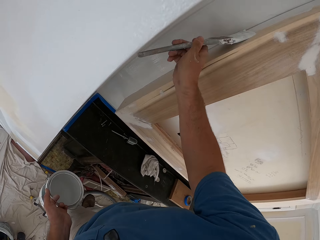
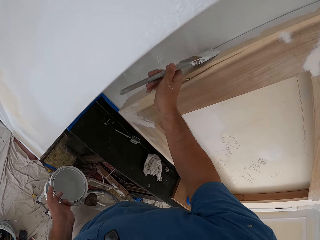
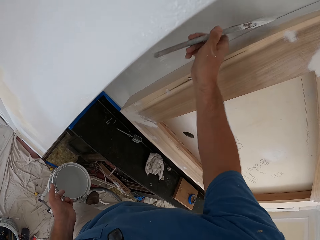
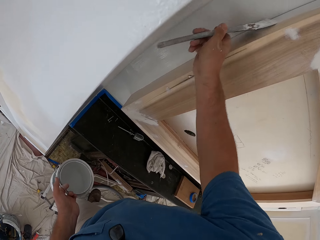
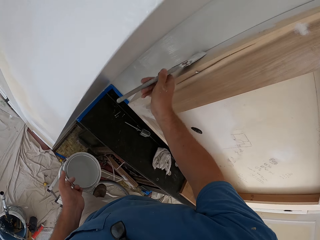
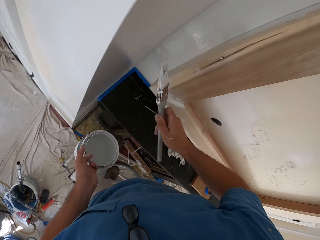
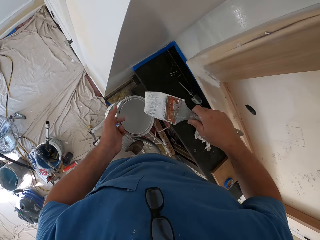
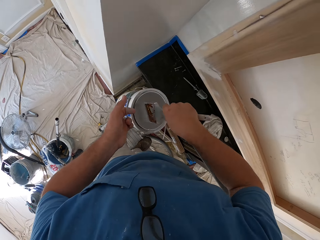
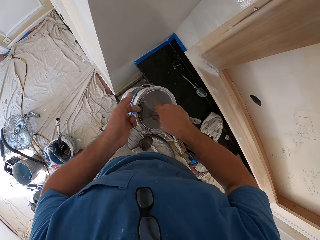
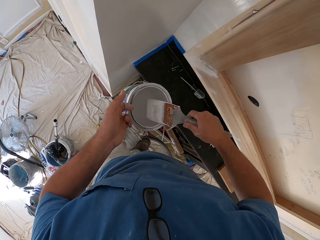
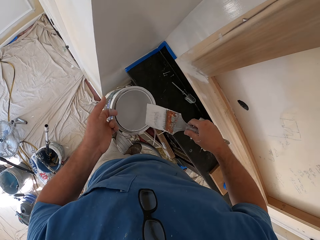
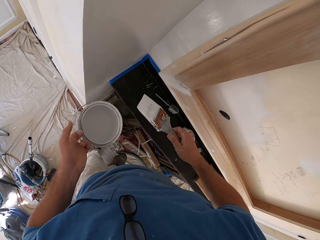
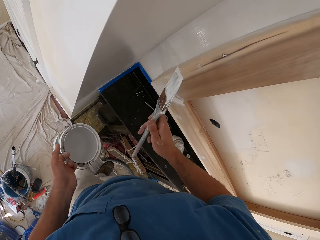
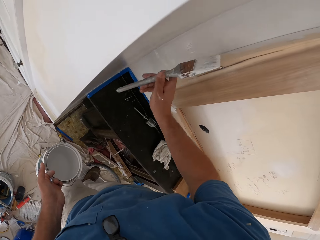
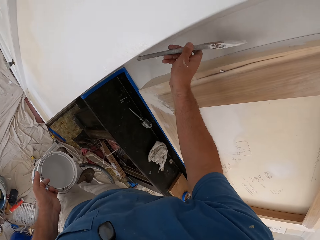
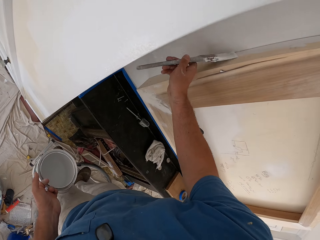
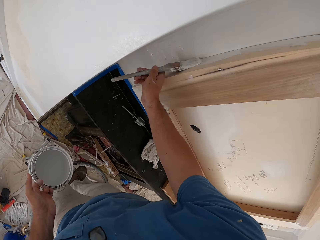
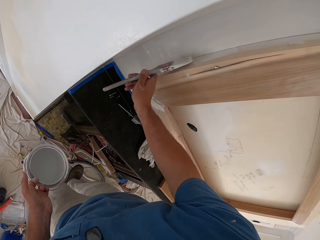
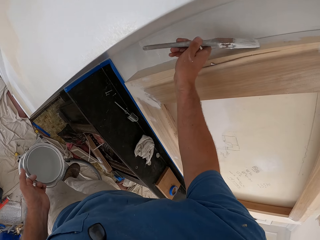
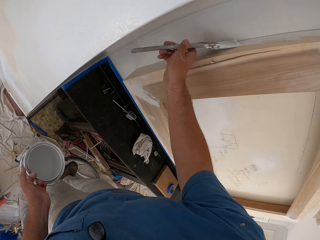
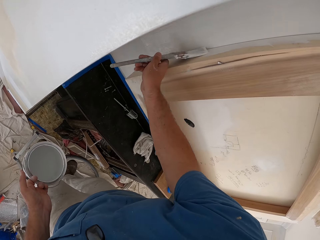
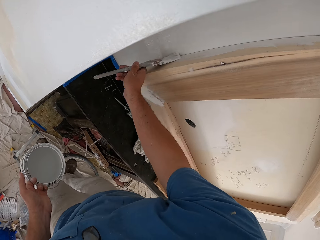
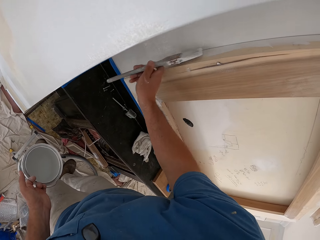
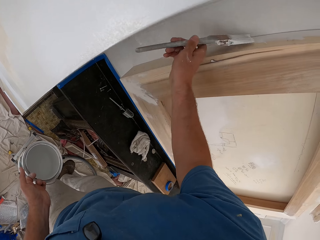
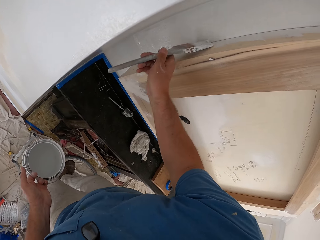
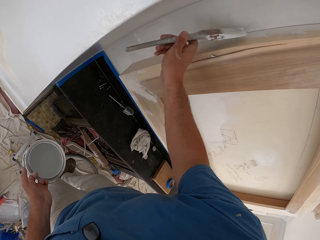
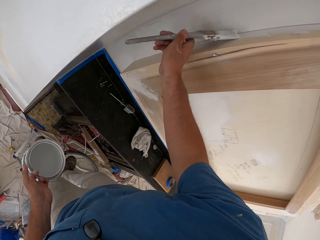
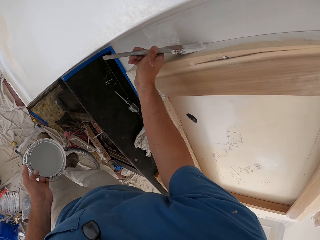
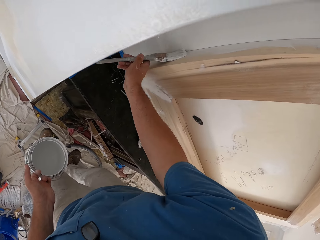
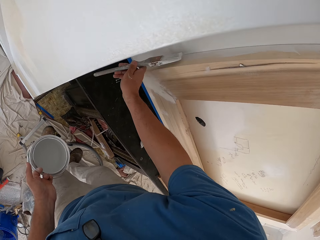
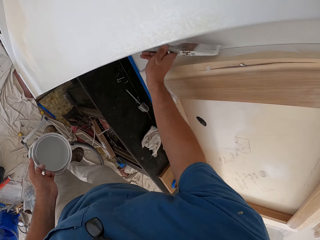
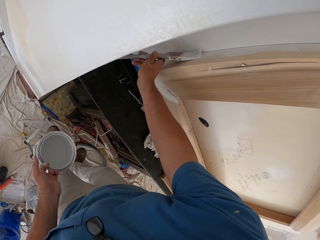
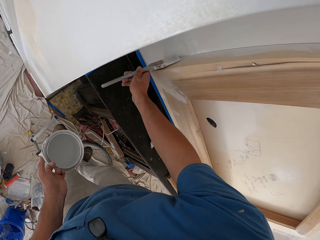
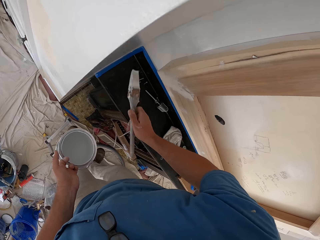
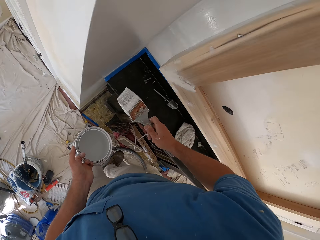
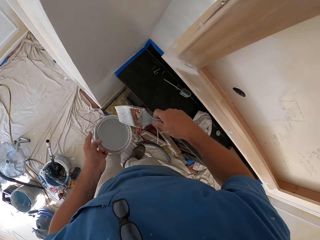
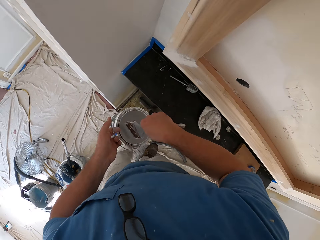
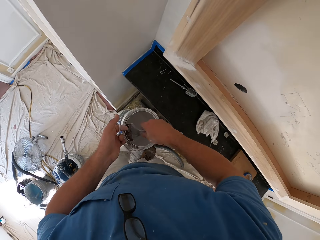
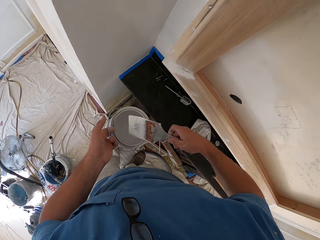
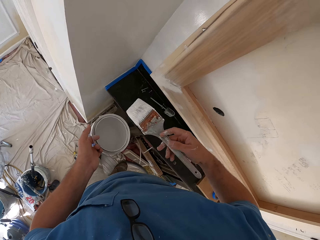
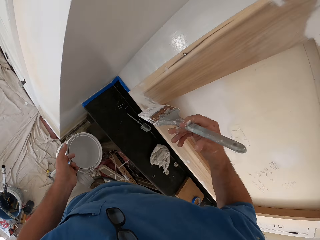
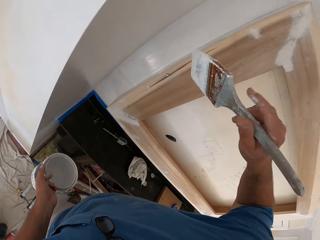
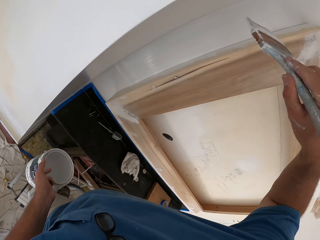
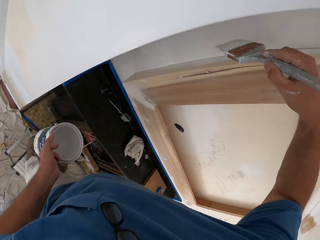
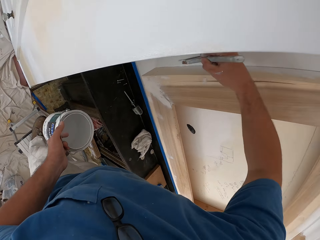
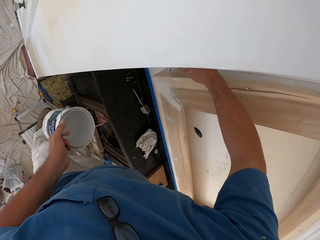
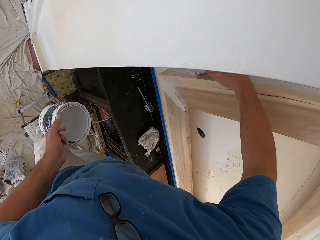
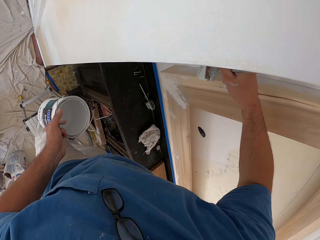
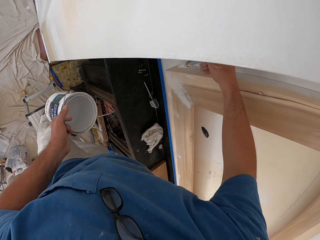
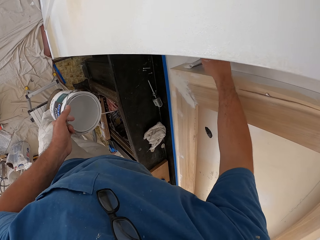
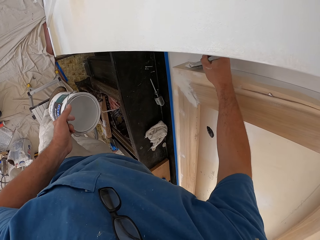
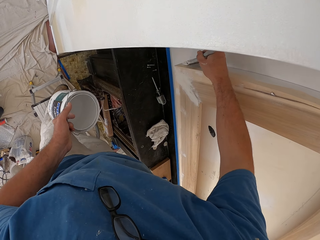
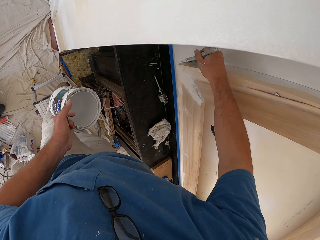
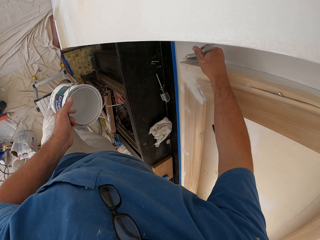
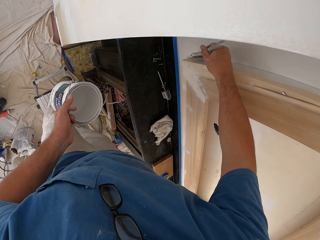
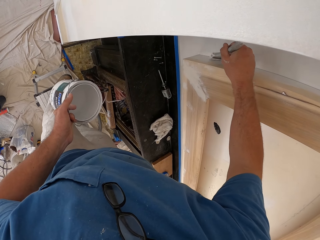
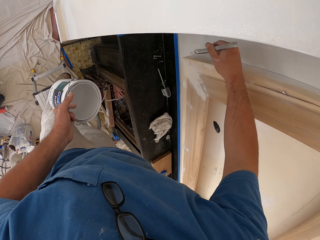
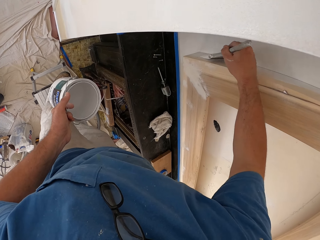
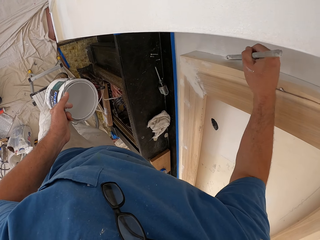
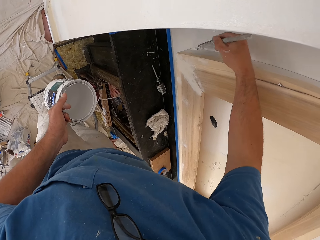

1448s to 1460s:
The camera wearer paints an entertainment wall frame. He dips the paint brush inside the paint can in his hand. He lifts the brush. He paints the room wall with the paint brush in his hand. He dips the paint brush inside the paint can in his hand. He lifts the brush. He paints the room wall with the paint brush in his hand.

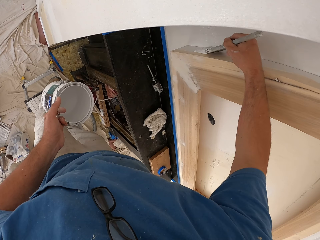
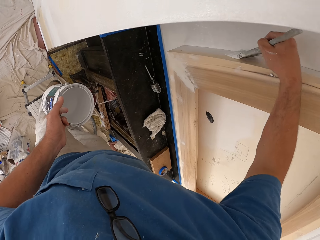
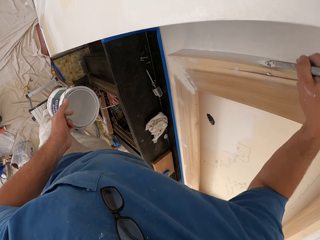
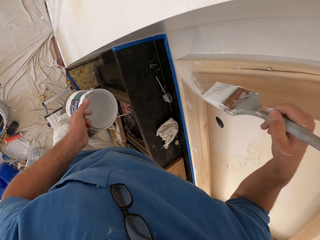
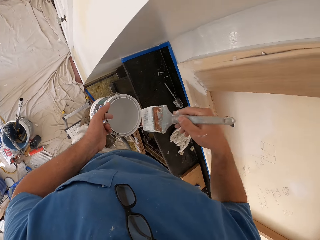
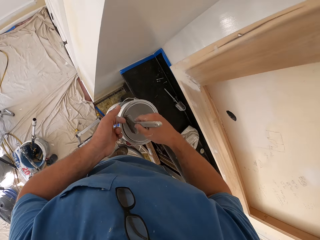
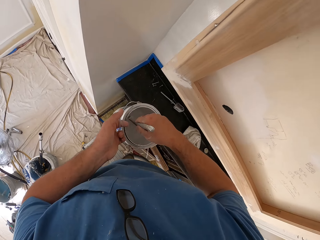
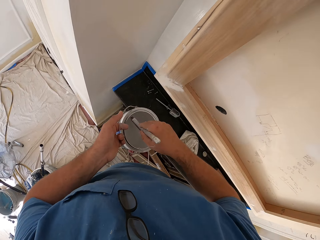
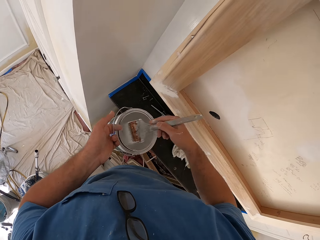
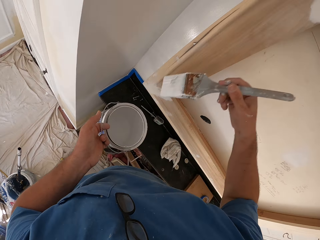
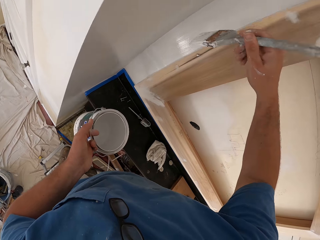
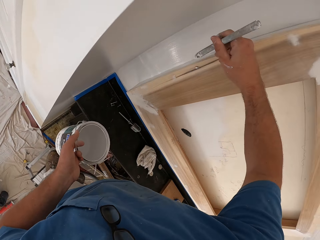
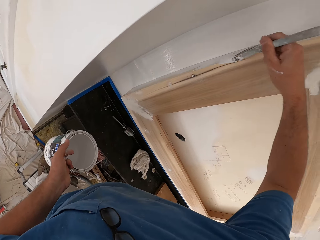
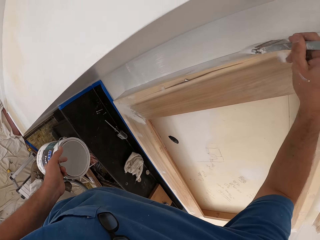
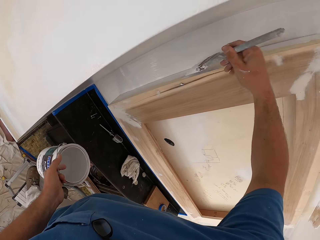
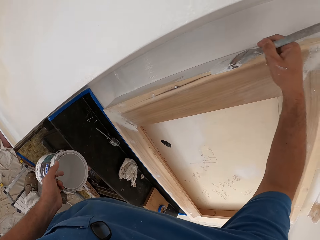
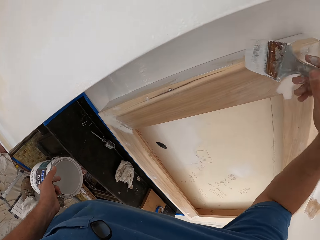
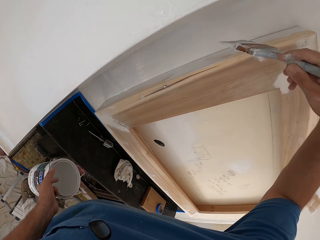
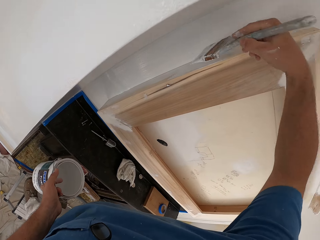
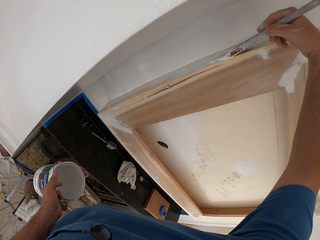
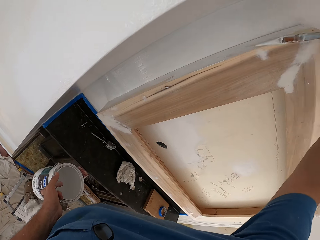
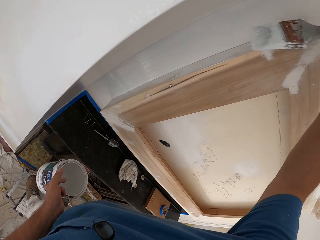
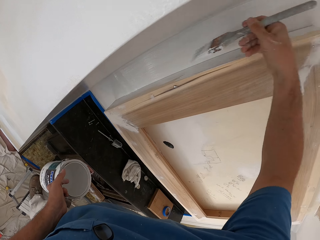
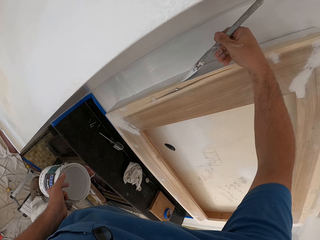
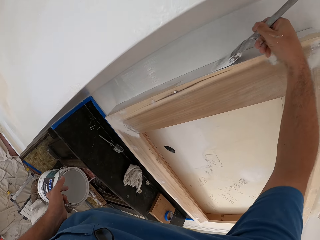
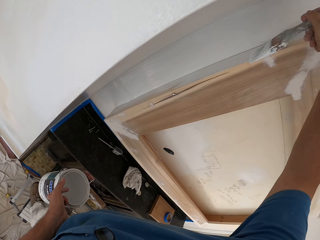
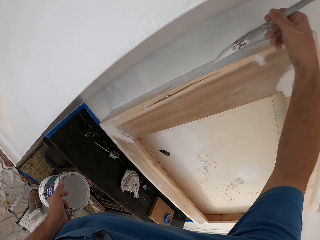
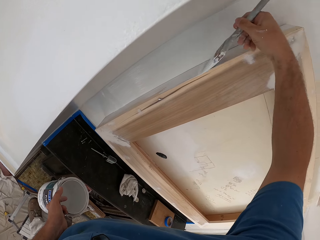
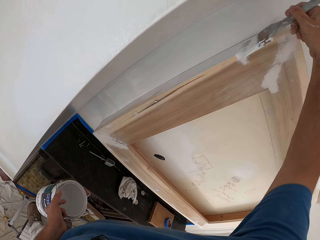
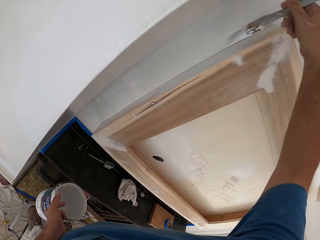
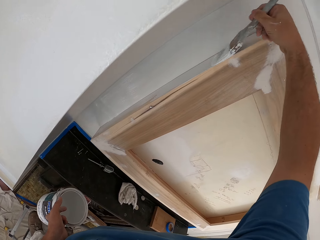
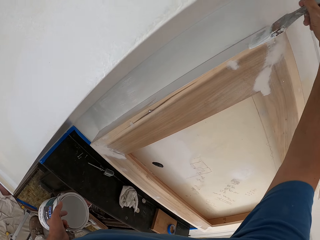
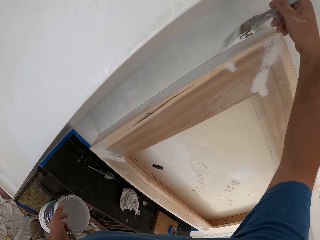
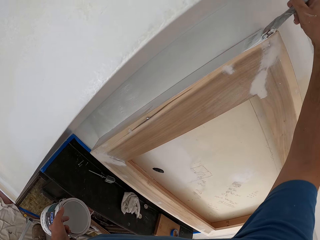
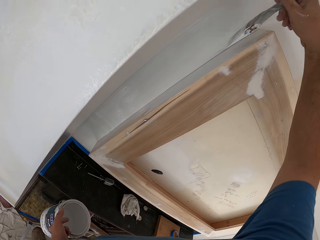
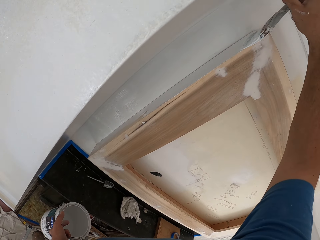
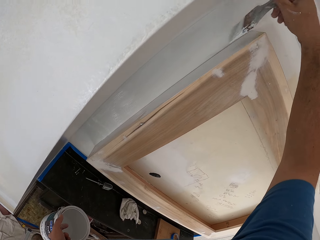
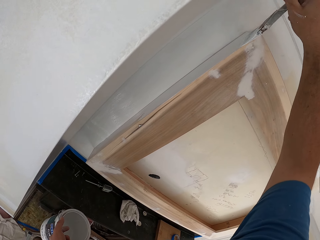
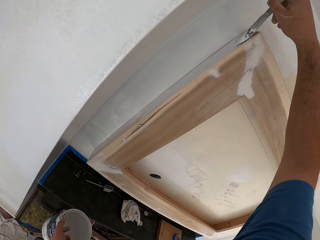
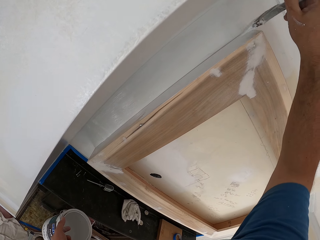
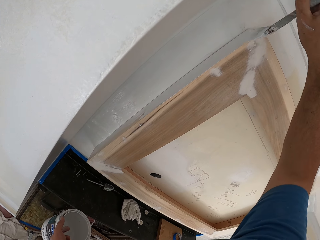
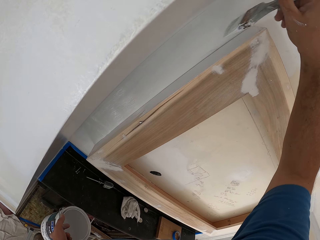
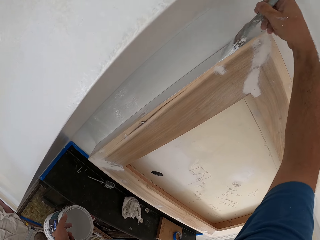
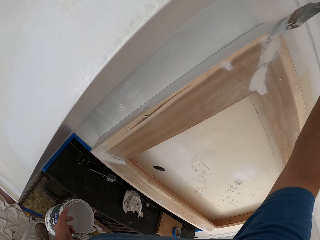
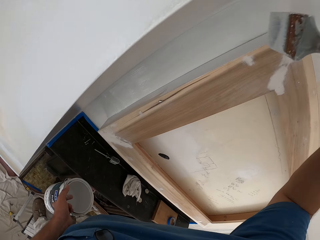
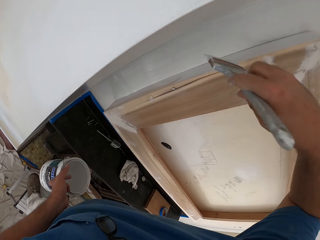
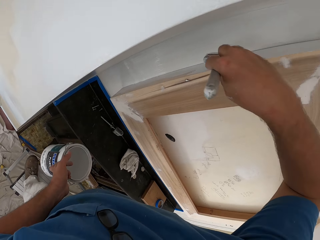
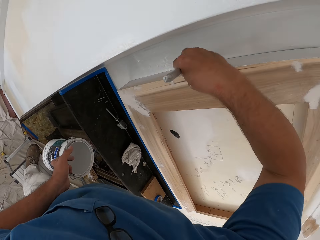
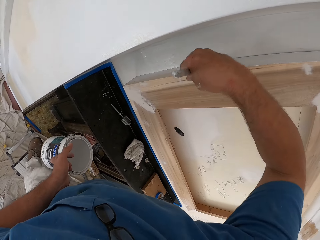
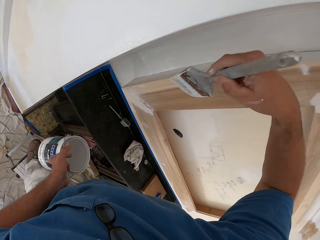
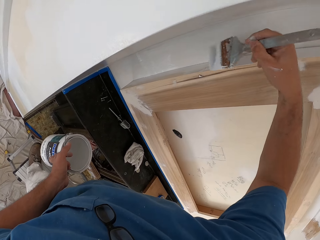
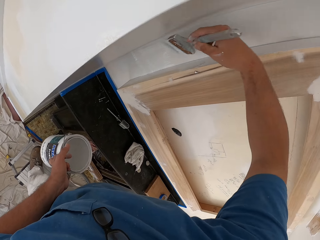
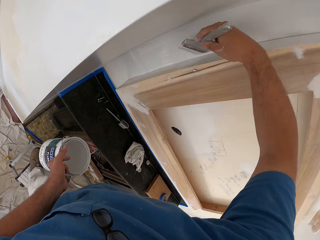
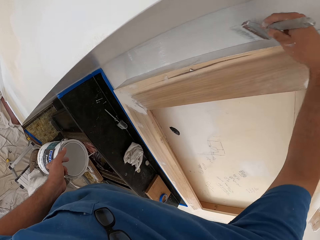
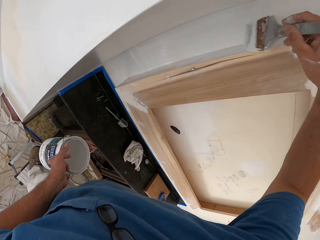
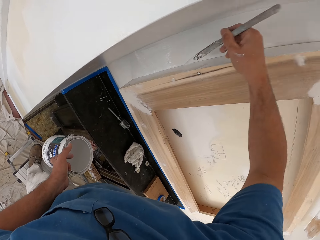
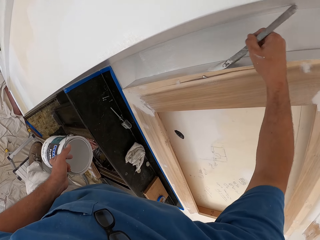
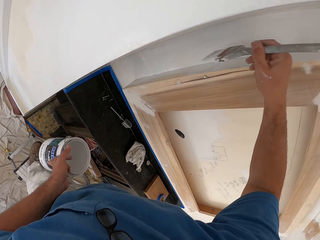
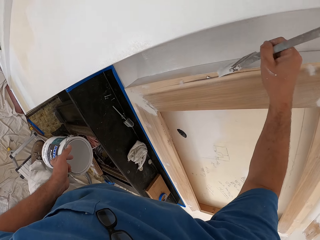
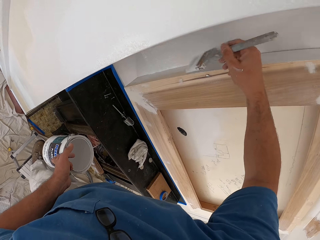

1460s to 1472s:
The camera wearer dips the paint brush inside the paint can in his hand. He lifts the brush. He paints the room wall with the paint brush in his hand.
